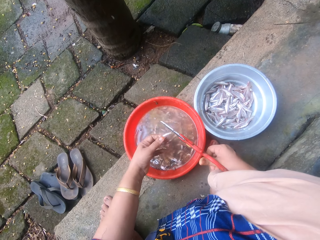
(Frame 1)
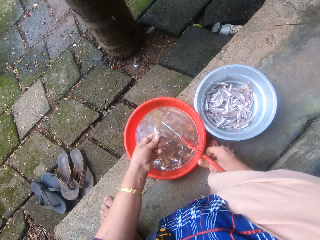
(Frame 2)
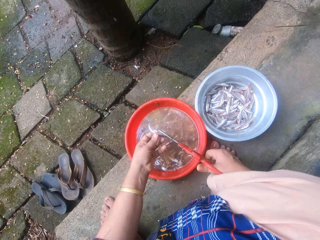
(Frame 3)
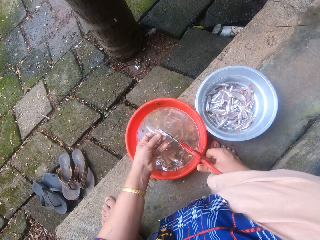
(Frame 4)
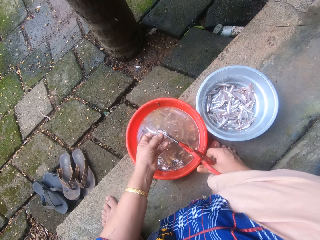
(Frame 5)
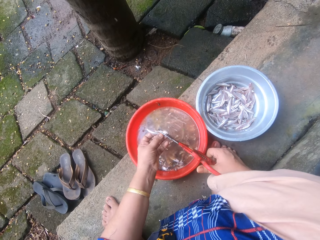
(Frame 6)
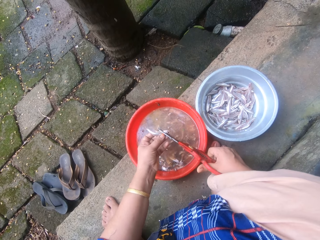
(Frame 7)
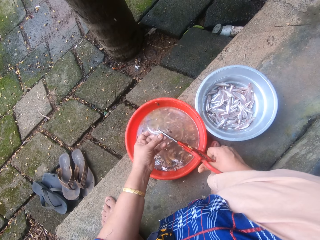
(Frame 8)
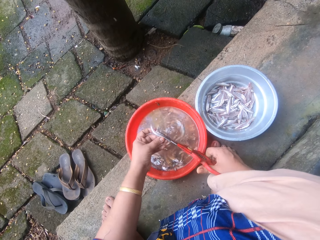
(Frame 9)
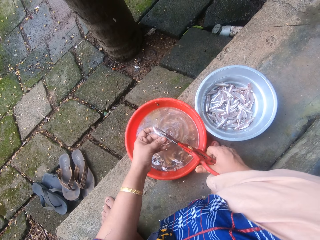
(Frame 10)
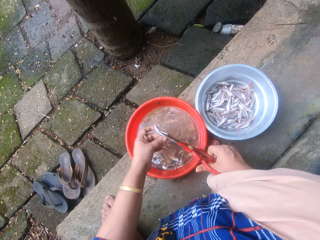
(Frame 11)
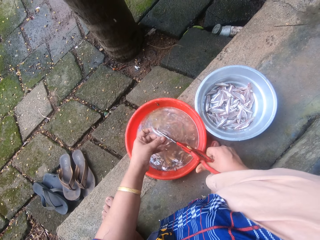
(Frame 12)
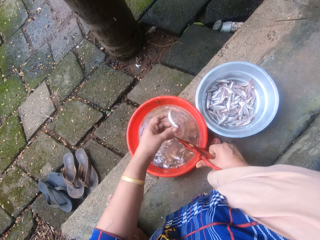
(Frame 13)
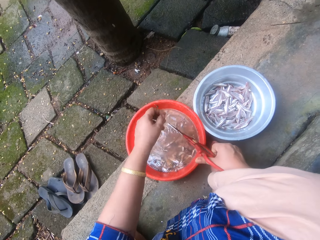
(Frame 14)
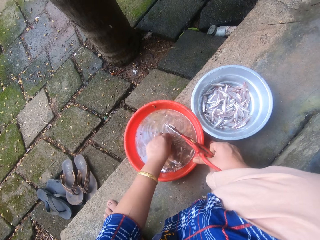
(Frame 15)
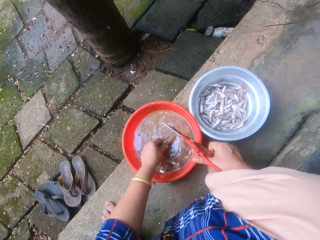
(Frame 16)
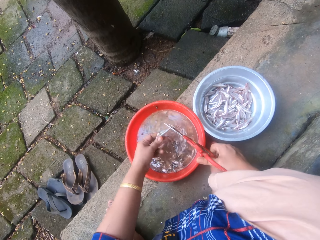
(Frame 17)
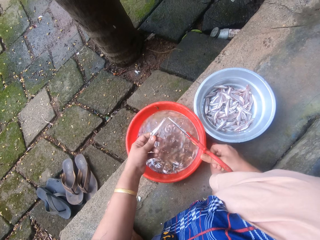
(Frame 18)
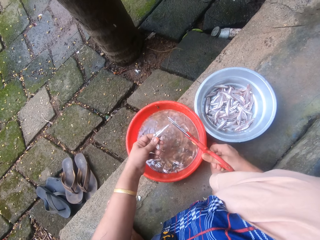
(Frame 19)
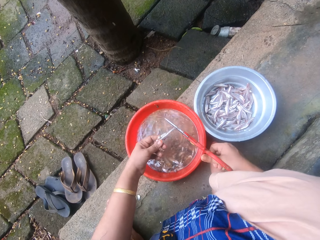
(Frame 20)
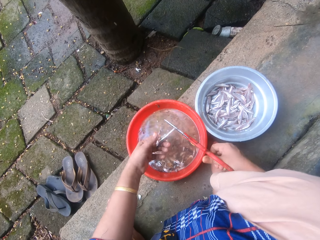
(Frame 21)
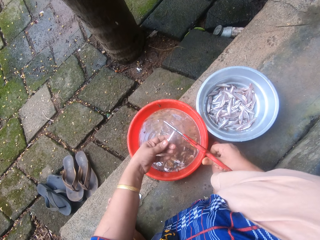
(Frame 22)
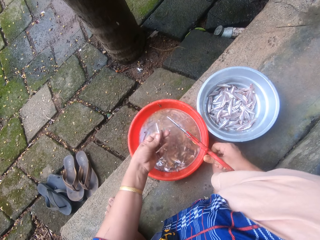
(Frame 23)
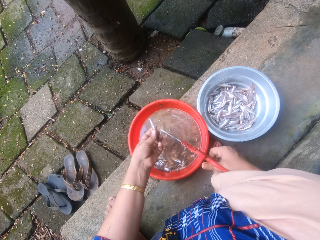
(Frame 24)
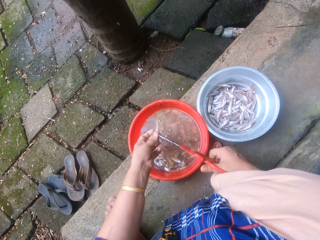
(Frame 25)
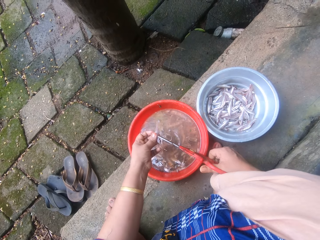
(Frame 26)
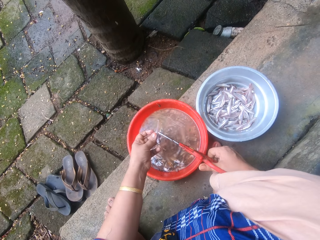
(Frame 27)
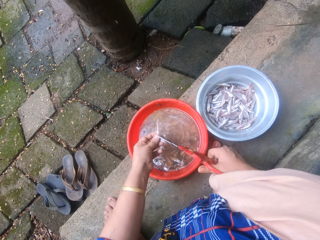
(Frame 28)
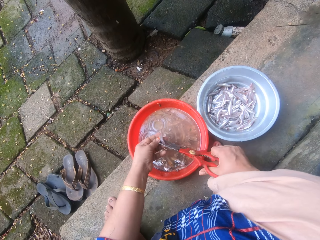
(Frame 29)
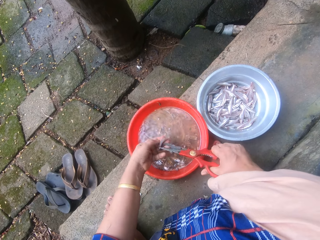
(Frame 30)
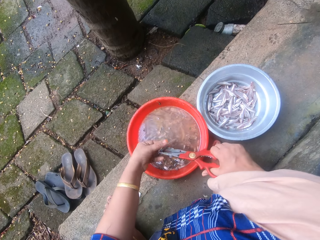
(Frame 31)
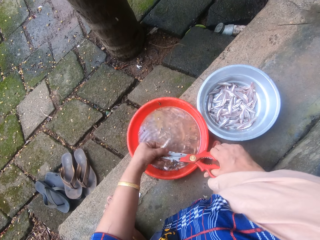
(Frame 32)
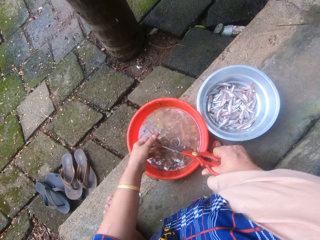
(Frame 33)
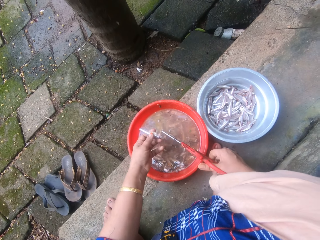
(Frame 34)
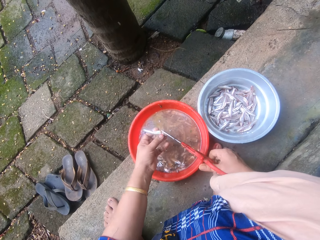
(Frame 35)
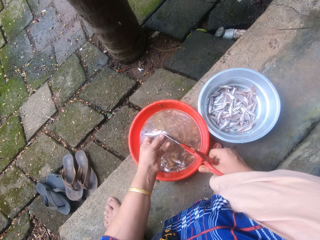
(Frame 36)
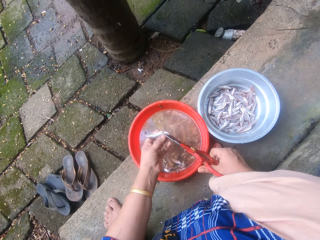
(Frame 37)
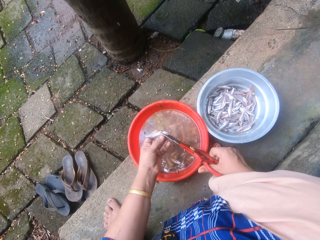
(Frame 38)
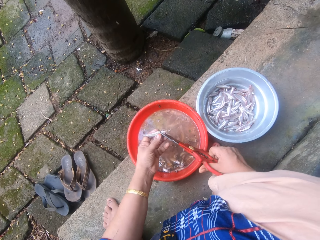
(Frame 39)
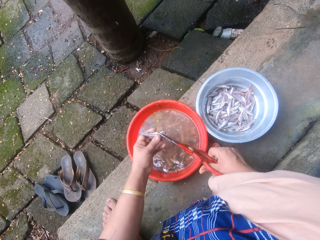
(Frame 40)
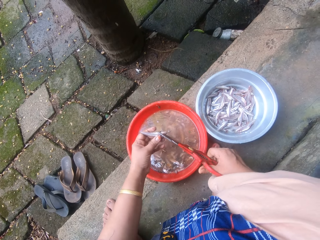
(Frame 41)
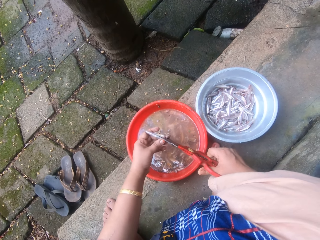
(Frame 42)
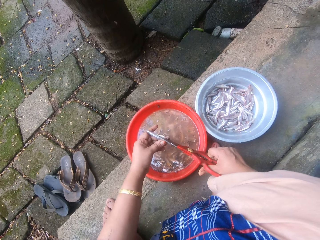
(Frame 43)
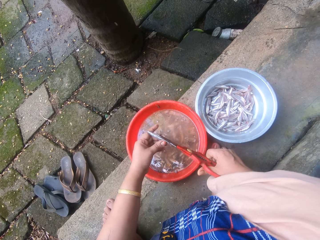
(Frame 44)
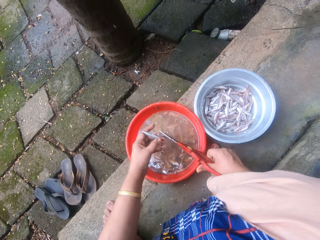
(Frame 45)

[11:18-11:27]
The camera wearer trims the head and tail of the sand eel with the scissors. She throws the sand eel into the metal bowl sieve. She picks a sand eel from the bowl of sand eels with her left hand. She trims the head and tail of the sand eel with the scissors.

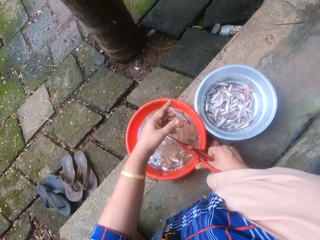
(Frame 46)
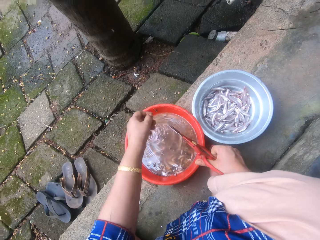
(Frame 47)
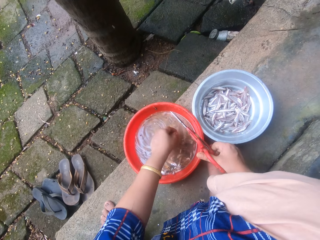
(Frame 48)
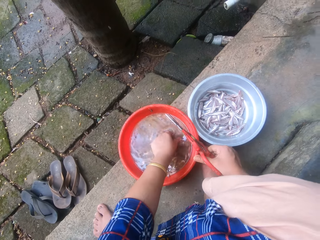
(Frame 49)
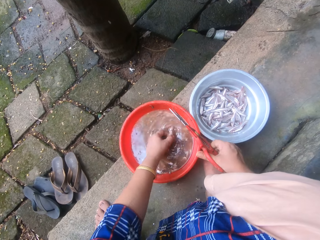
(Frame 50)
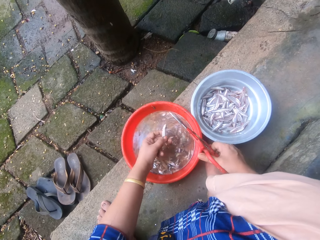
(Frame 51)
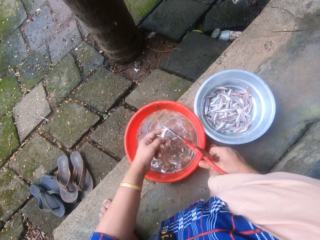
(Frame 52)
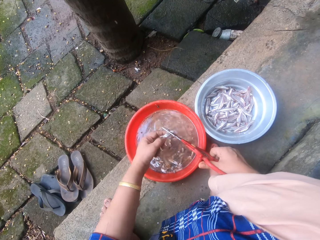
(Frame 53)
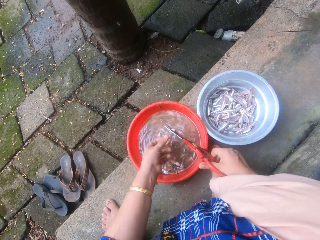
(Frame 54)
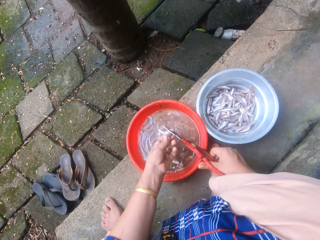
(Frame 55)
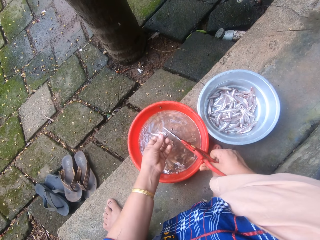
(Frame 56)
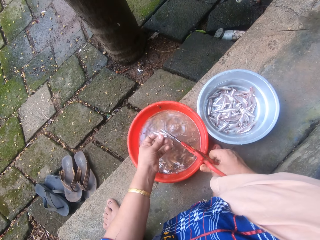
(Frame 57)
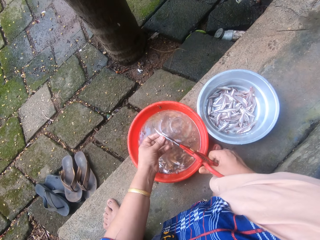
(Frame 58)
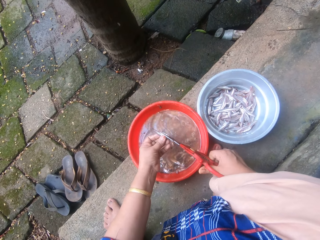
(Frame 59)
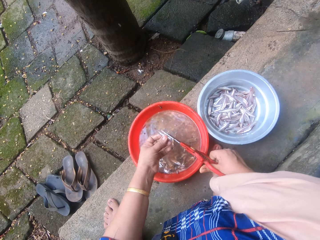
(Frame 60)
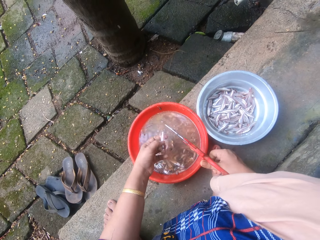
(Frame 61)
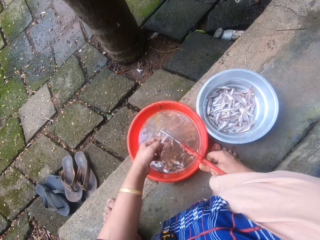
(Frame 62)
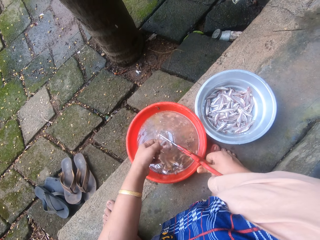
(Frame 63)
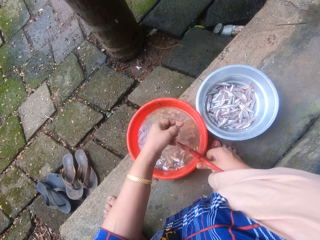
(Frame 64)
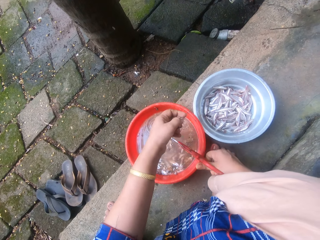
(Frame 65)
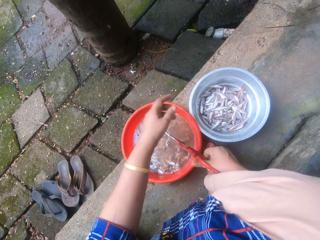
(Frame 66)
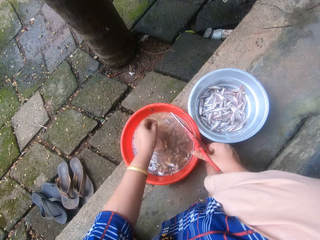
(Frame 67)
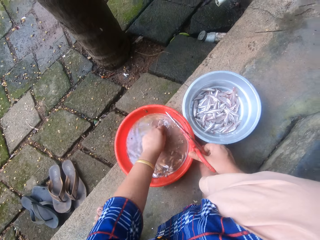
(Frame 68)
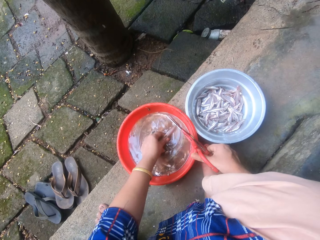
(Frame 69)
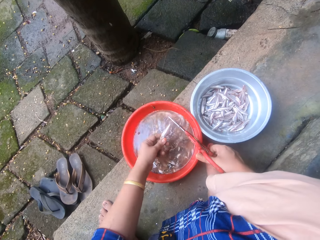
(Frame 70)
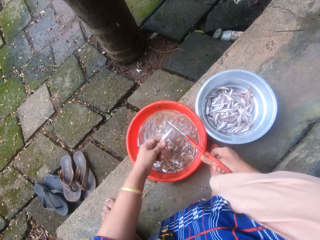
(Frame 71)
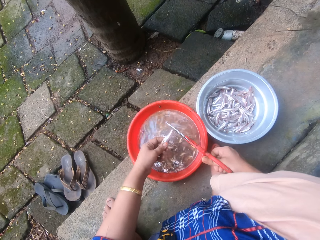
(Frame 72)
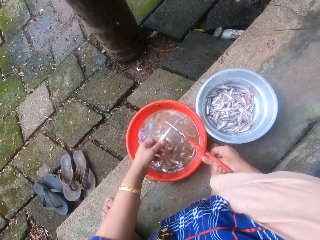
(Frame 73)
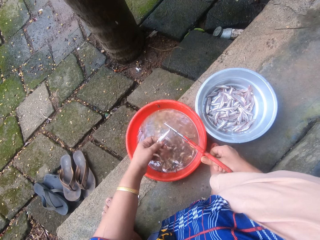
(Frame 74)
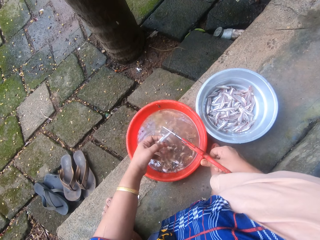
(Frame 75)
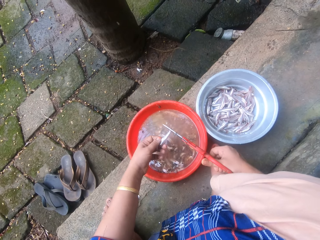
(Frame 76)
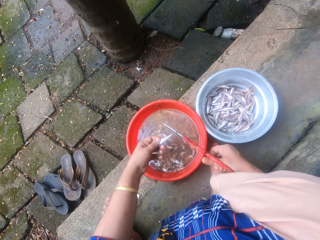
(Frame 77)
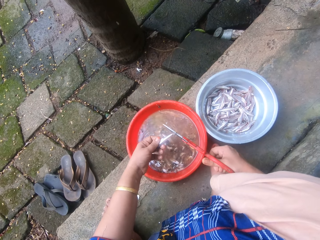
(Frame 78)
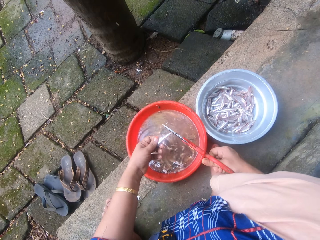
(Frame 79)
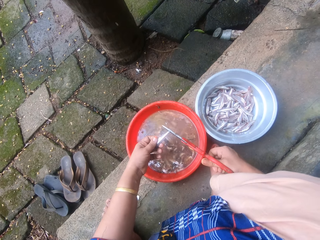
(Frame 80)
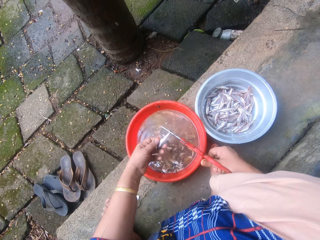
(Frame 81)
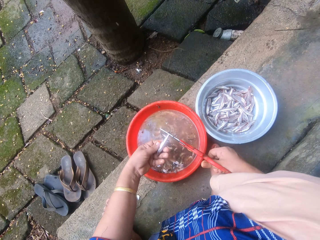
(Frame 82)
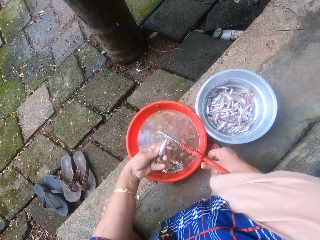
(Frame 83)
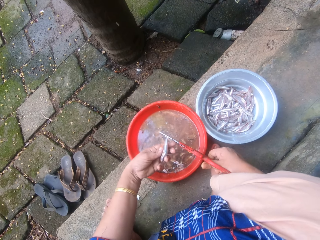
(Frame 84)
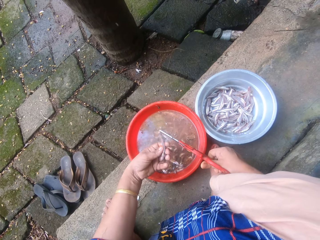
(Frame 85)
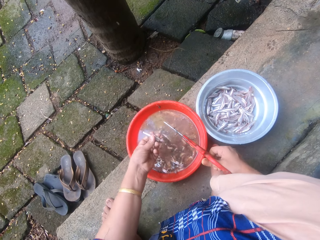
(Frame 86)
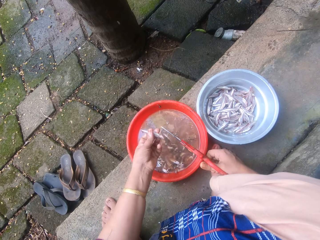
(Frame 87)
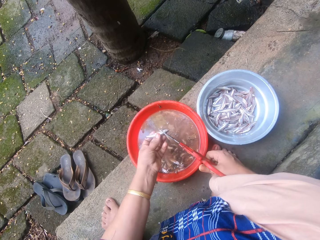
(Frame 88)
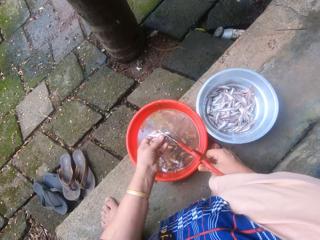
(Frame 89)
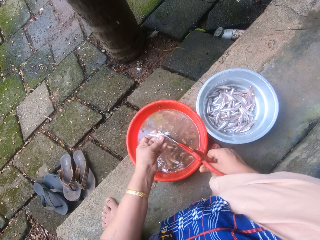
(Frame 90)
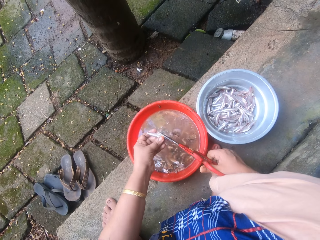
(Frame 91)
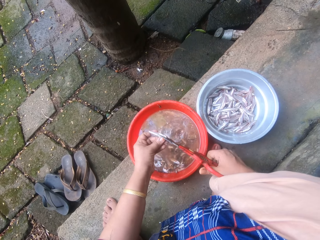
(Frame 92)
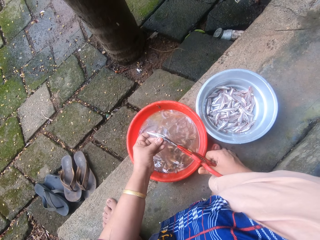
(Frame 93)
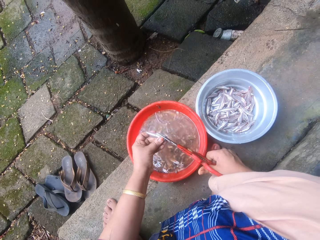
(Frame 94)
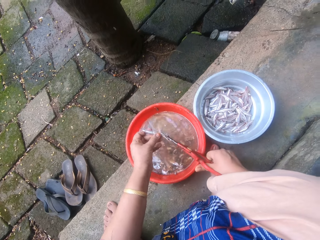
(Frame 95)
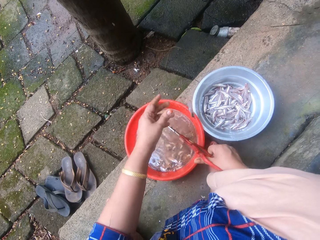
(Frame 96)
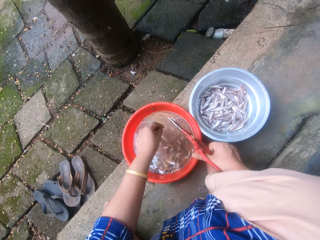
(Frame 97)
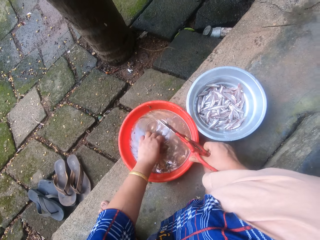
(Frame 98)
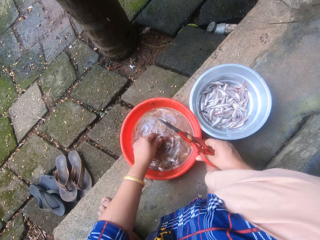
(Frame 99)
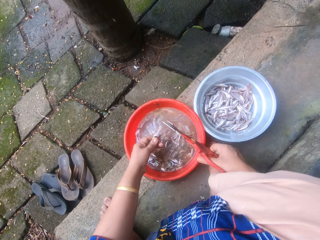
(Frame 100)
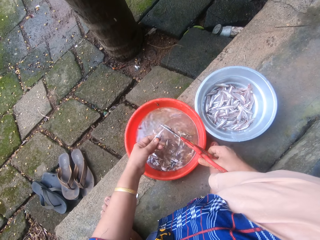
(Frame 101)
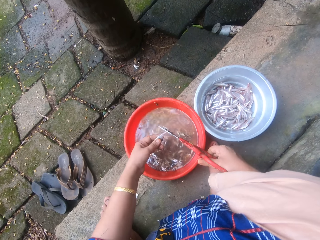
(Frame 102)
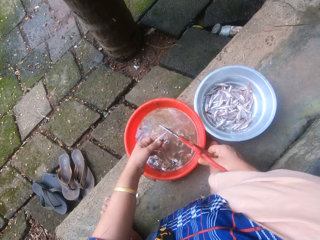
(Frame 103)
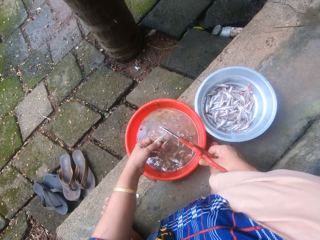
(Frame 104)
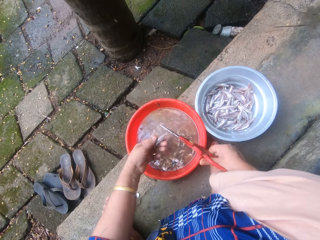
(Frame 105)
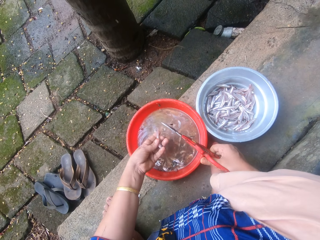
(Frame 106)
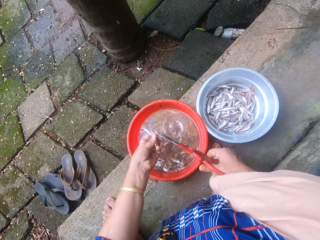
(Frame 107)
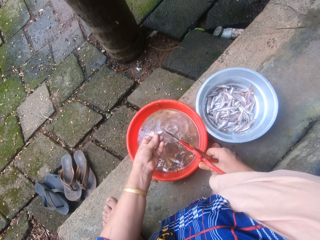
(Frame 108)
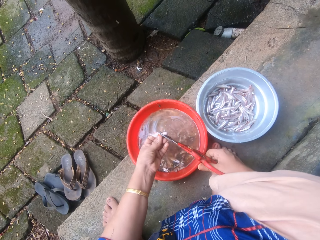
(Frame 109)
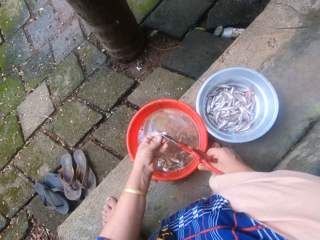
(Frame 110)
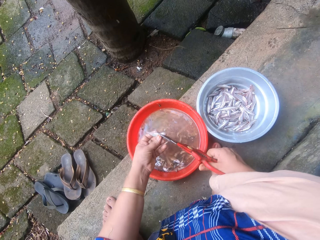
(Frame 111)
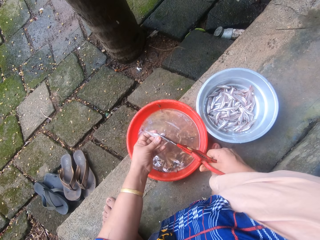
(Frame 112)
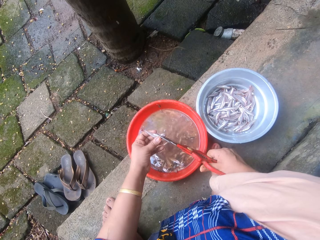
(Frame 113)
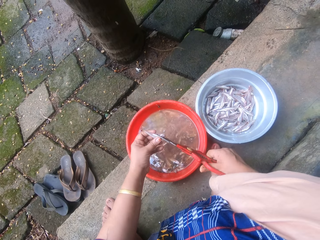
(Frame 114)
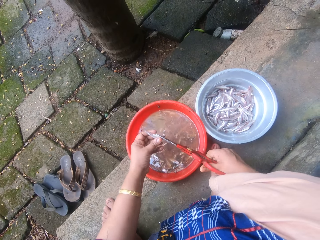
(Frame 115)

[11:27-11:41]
The camera wearer throws the sand eel into the metal bowl sieve. She picks a sand eel from the bowl of sand eels with her left hand. She trims the head and tail of the sand eel with the scissors. She throws the sand eel into the metal bowl sieve. She picks a sand eel from the bowl of sand eels with her left hand and holds the fish. She trims the head and tail of the sand eel with the scissors. She throws the sand eel into the metal bowl sieve. She picks a sand eel from the bowl of sand eels with her left hand. She trims the head and tail of the sand eel with the scissors.
